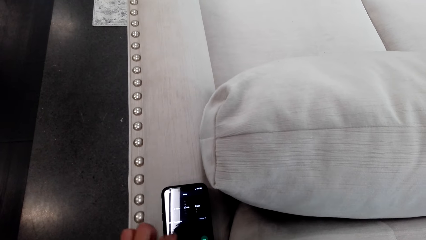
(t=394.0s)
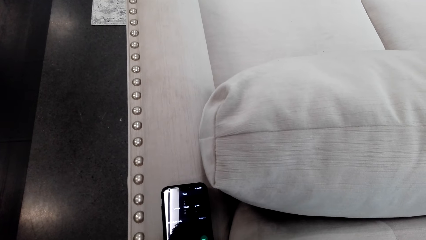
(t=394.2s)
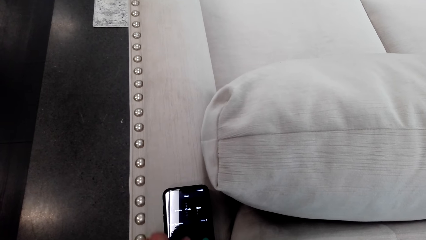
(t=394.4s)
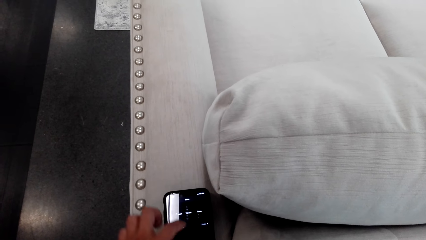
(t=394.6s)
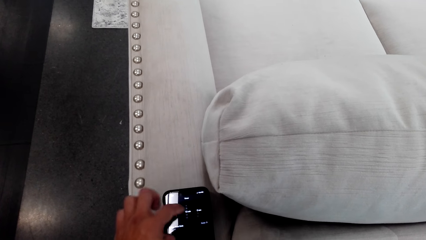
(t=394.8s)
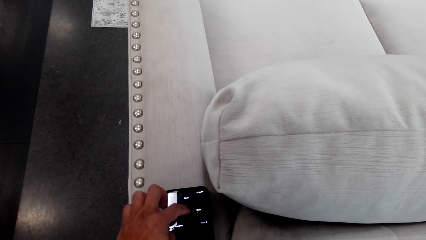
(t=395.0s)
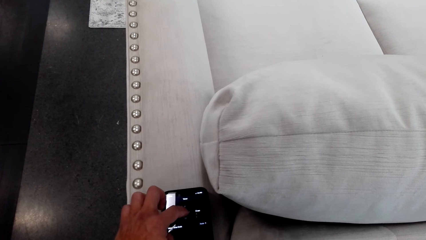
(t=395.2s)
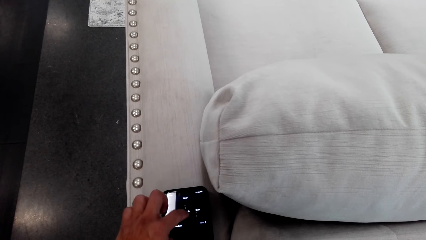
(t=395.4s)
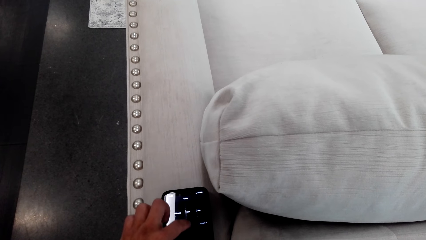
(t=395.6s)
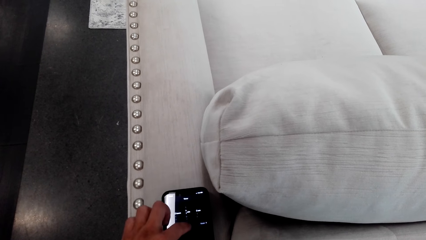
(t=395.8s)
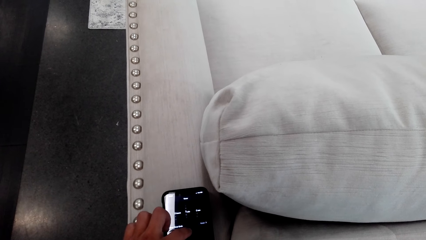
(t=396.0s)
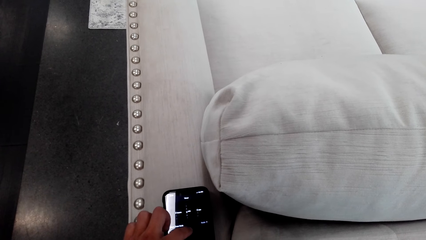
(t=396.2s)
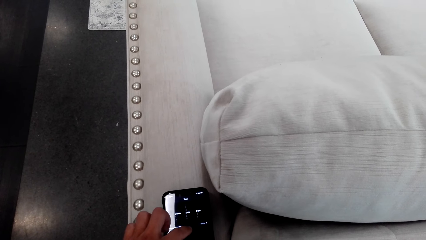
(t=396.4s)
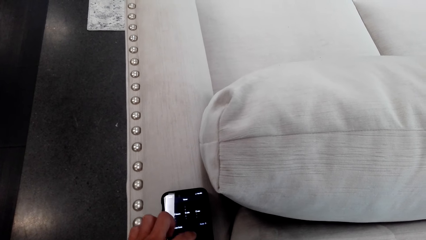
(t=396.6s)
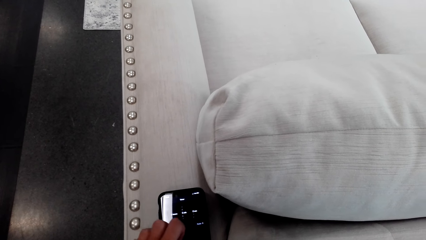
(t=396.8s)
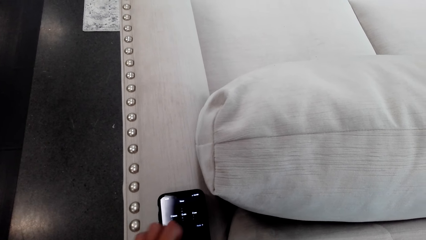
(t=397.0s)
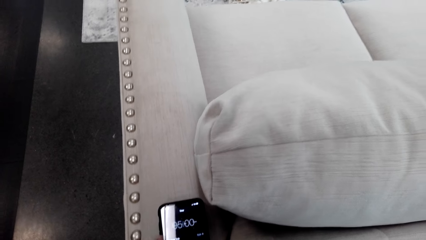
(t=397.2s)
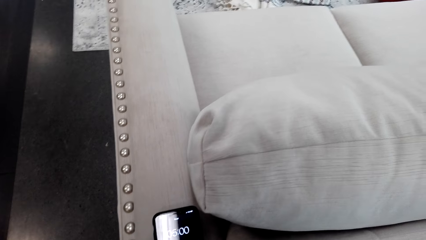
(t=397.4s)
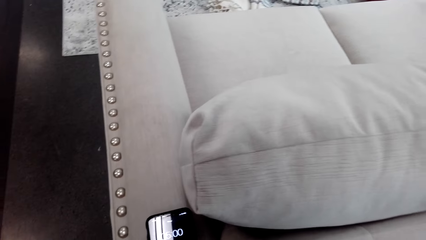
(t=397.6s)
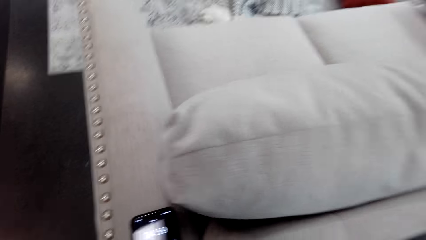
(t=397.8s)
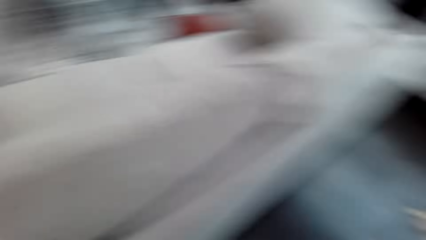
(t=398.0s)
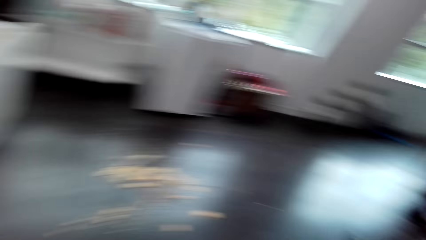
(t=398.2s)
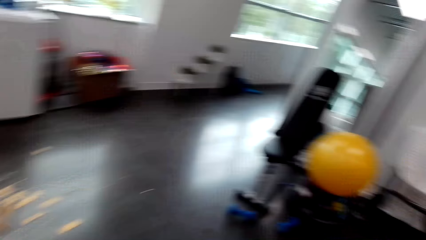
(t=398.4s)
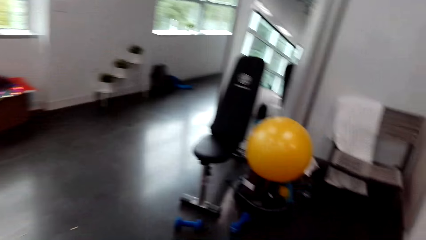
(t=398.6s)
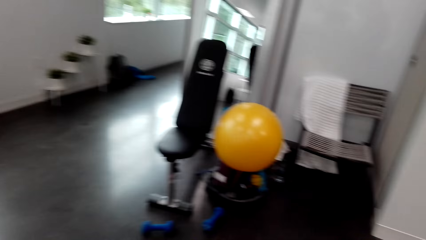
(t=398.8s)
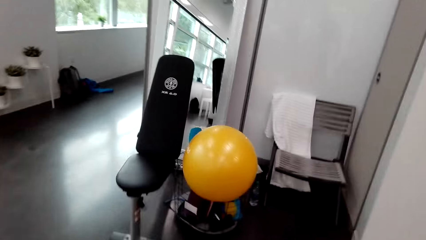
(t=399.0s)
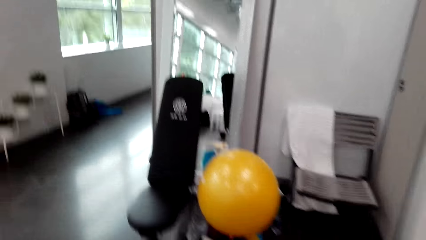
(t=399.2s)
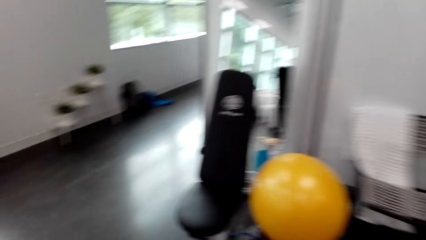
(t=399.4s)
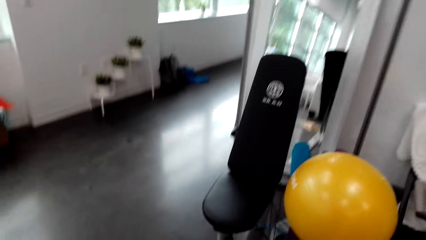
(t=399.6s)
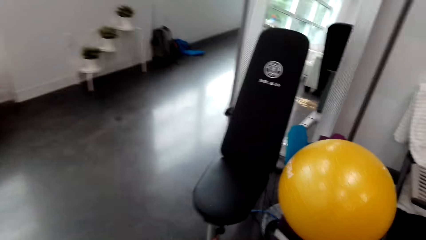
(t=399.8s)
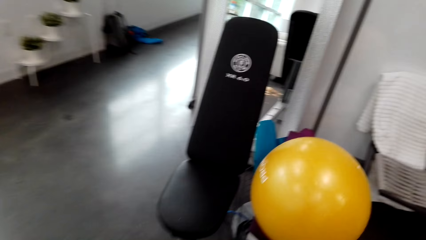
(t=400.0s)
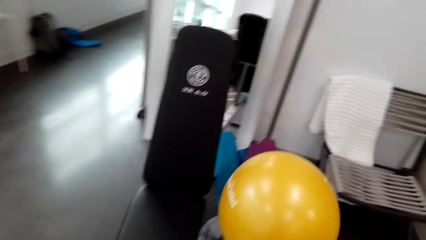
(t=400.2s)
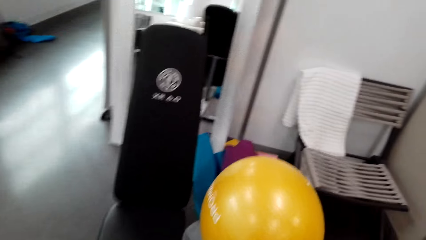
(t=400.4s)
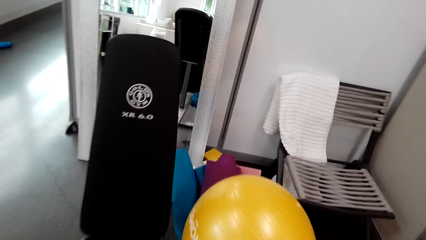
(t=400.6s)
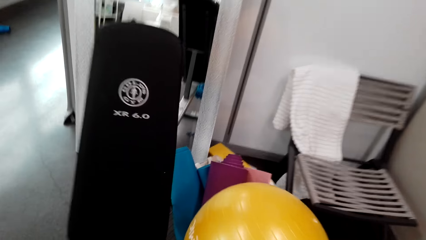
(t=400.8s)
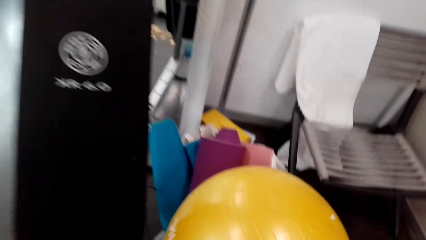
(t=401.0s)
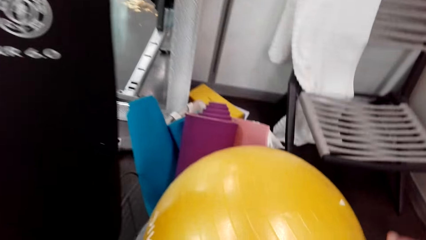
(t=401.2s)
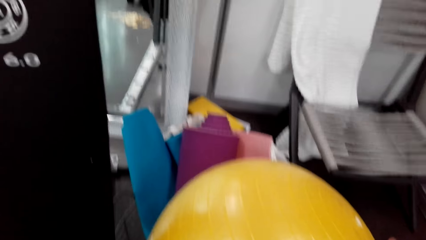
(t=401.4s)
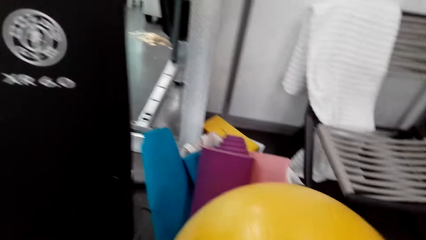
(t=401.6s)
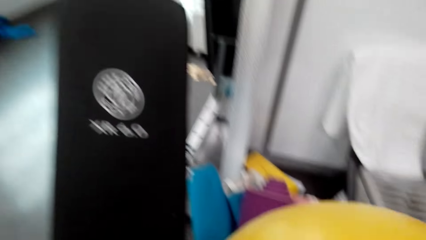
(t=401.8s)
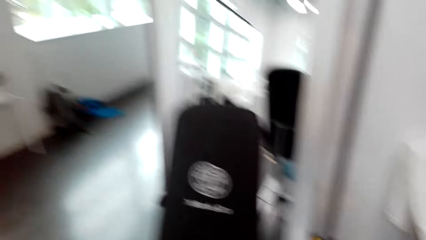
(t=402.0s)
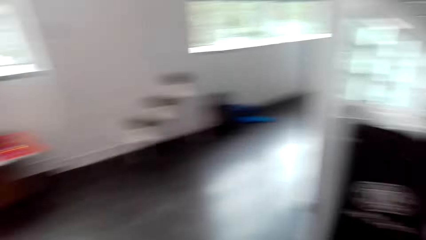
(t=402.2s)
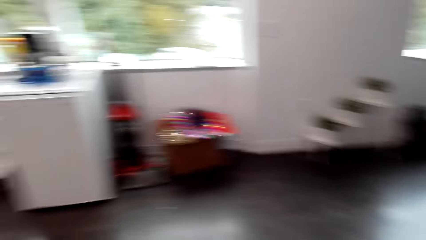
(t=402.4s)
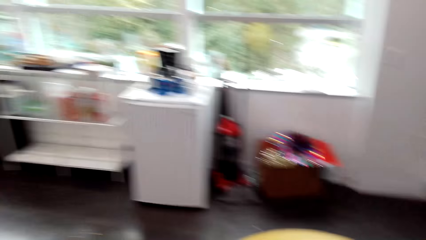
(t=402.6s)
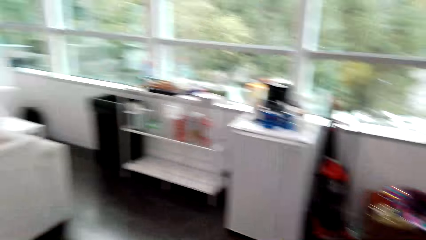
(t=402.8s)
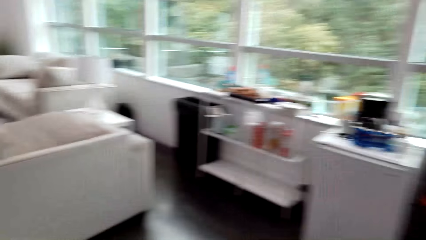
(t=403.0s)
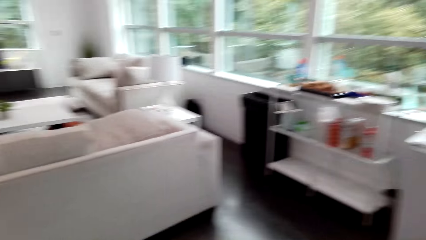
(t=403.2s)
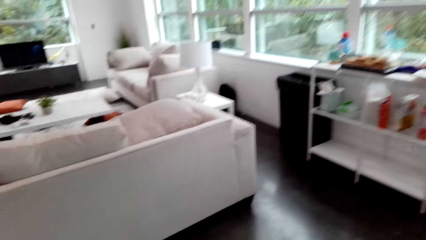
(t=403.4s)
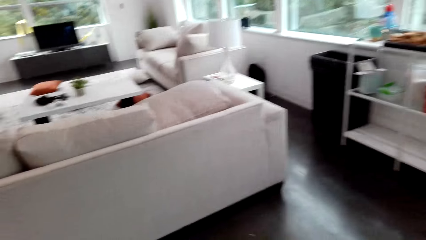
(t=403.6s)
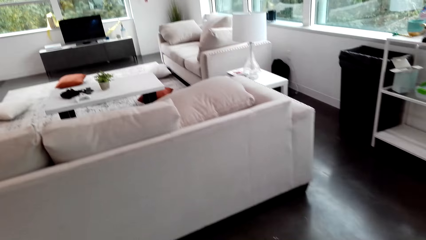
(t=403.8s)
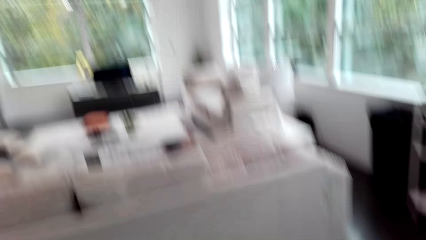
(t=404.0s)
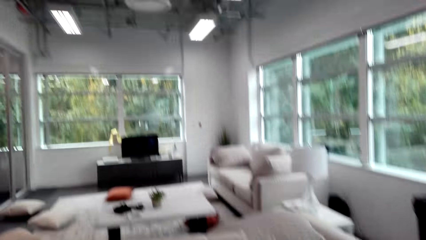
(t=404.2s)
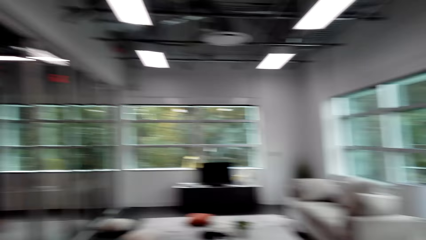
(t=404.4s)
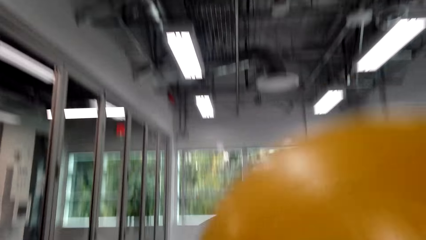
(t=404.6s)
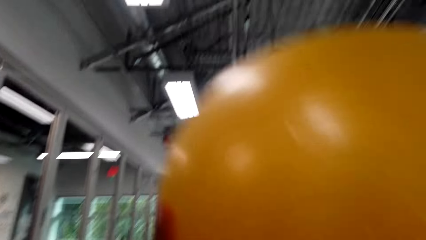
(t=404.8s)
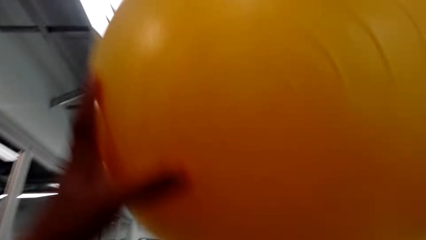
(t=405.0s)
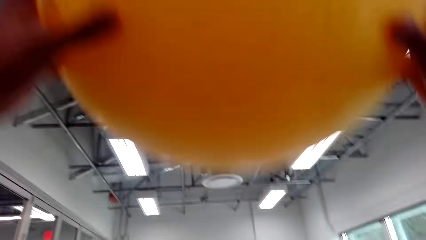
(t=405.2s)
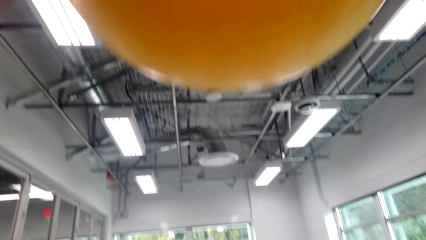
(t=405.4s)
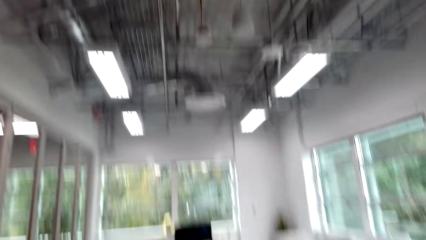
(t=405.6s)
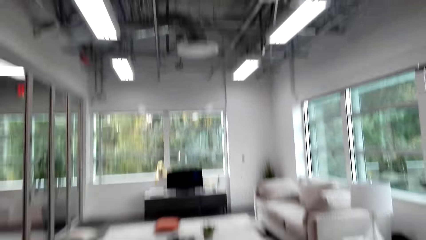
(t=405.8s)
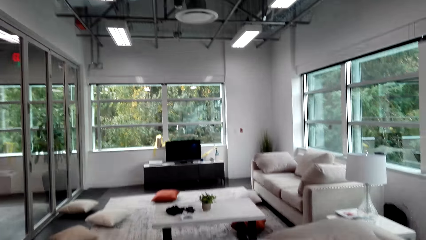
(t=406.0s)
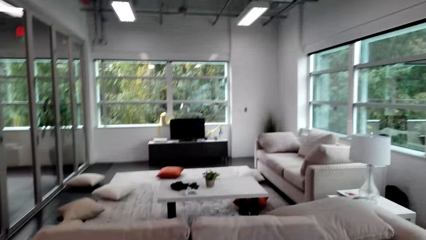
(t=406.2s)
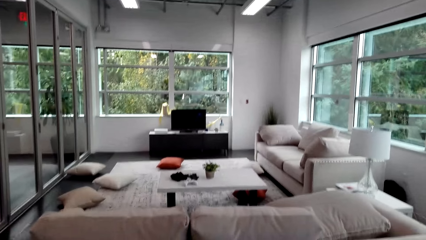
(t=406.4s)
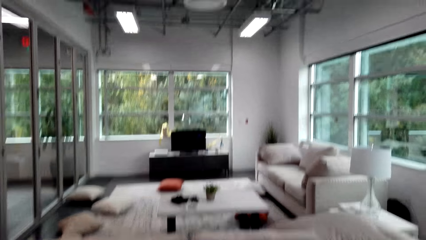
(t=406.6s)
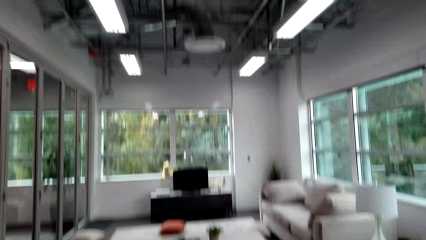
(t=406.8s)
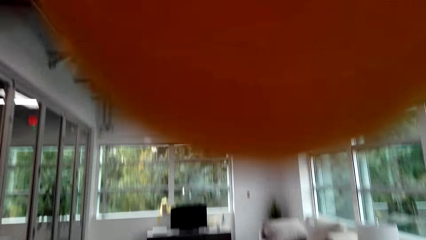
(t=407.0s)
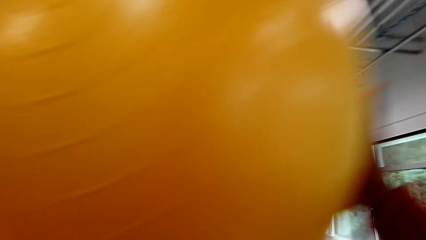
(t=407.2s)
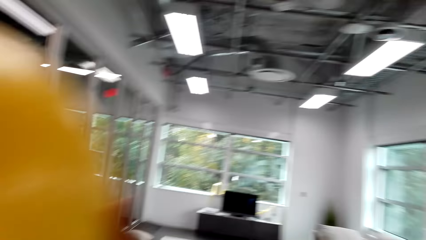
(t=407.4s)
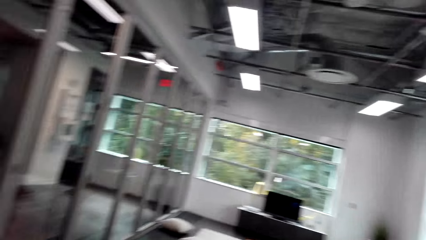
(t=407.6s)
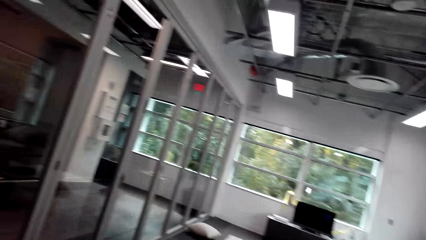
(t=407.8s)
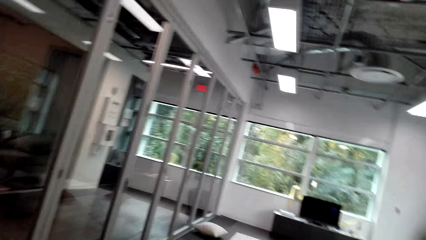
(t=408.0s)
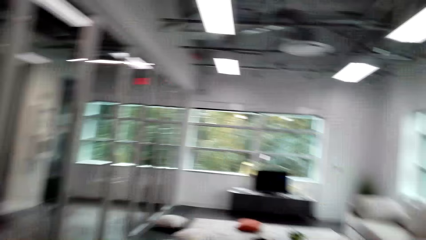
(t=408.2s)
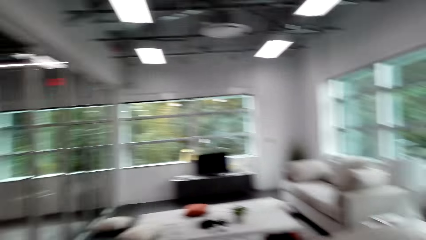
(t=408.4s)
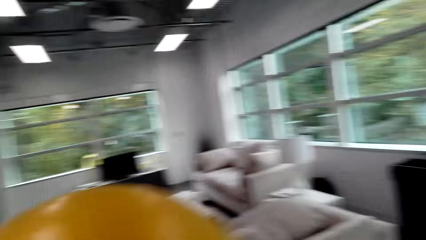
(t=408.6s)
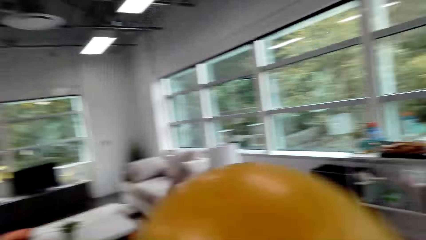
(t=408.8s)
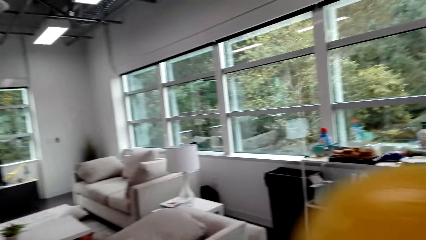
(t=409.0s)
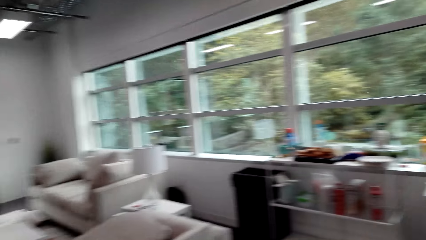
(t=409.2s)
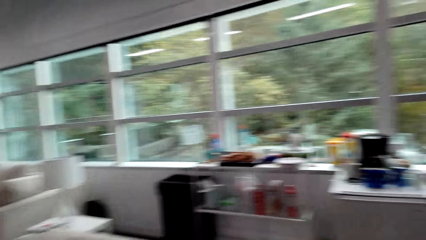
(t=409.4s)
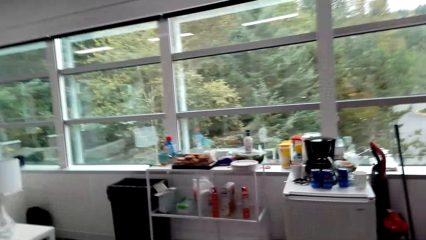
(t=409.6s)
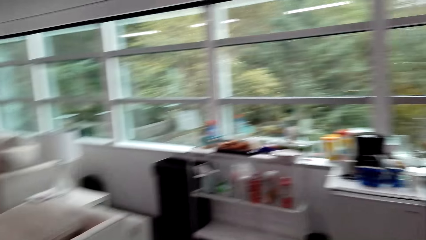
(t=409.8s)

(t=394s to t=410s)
The camera wearer walks round the room. They pick up a training ball. They lift something. They exercise.
